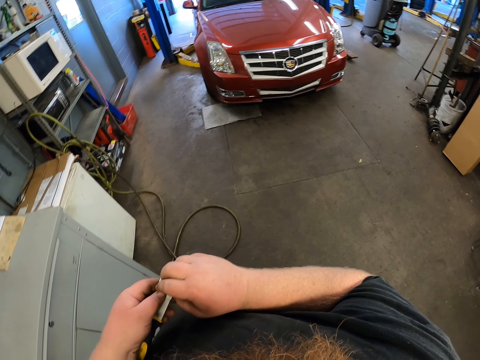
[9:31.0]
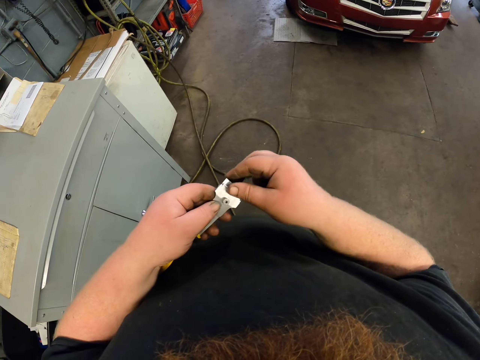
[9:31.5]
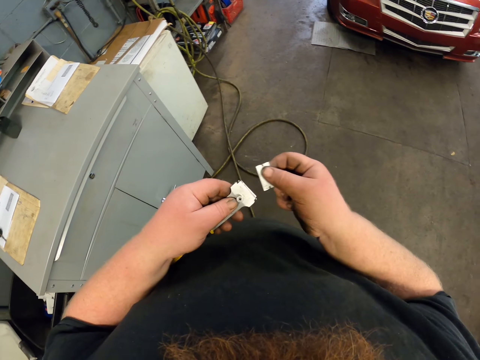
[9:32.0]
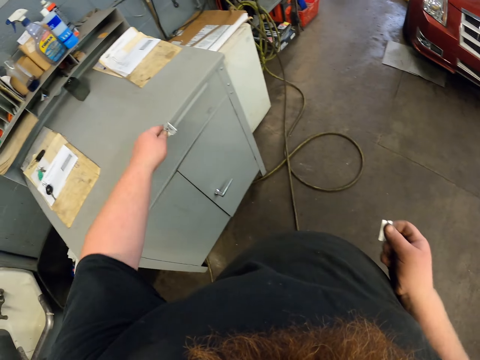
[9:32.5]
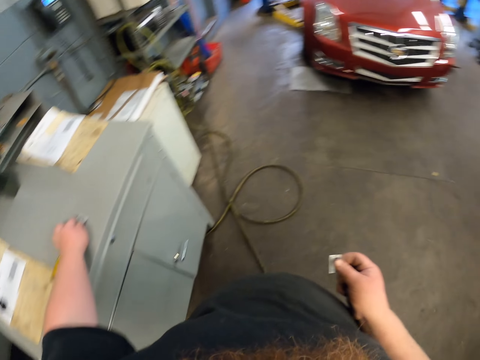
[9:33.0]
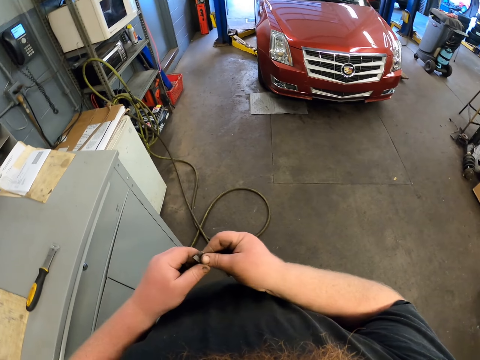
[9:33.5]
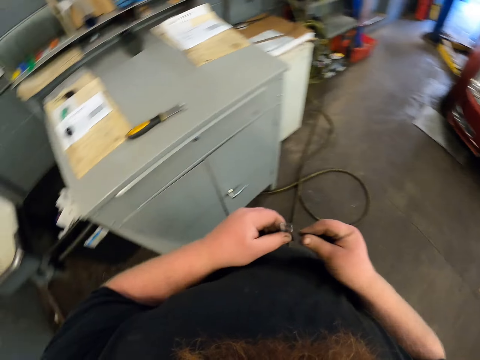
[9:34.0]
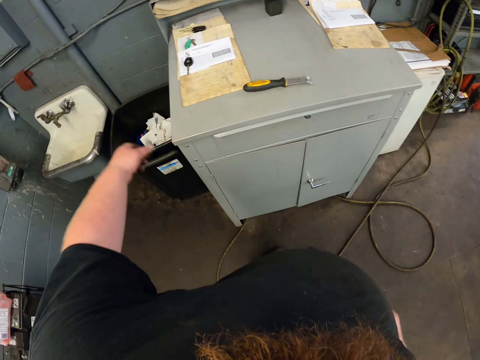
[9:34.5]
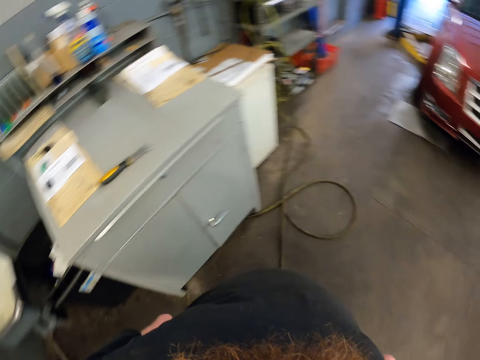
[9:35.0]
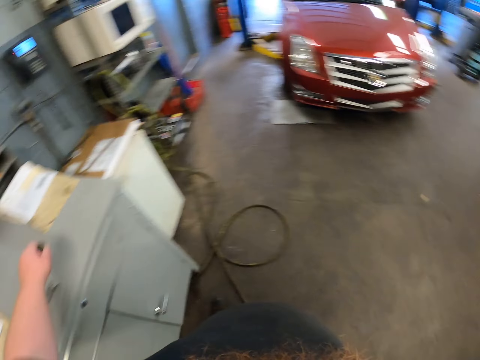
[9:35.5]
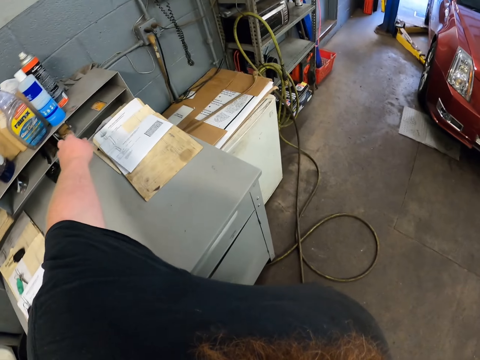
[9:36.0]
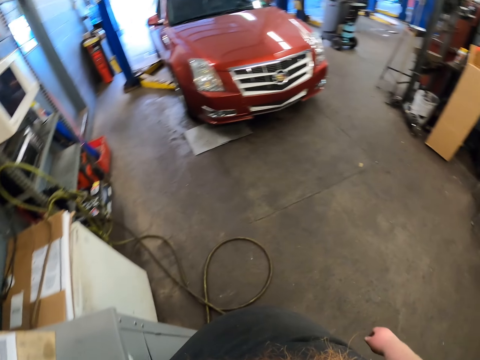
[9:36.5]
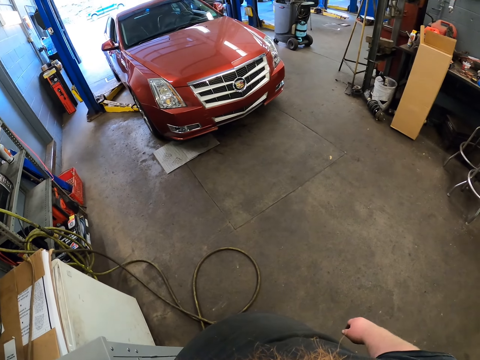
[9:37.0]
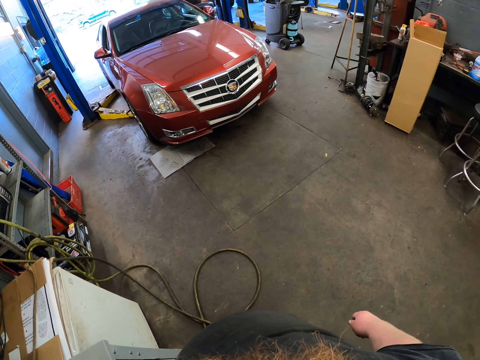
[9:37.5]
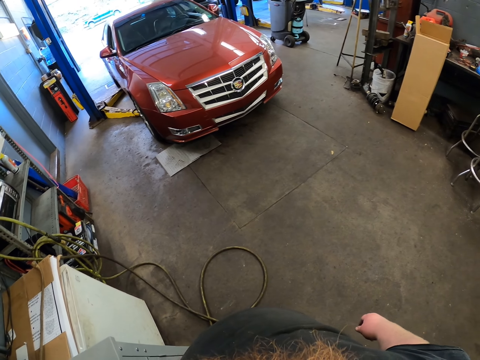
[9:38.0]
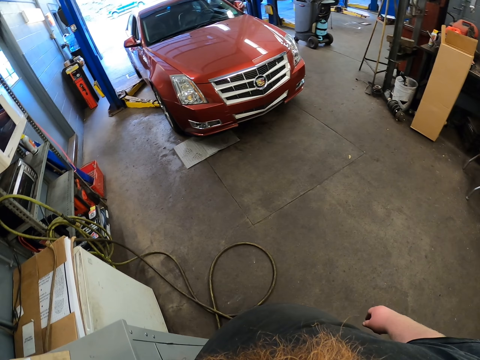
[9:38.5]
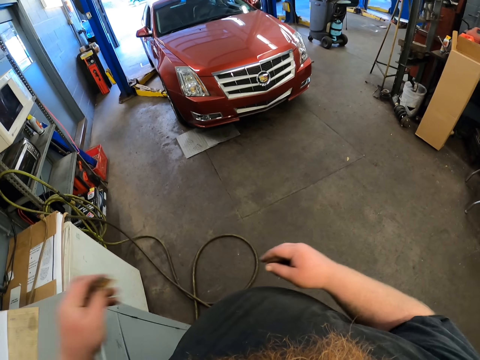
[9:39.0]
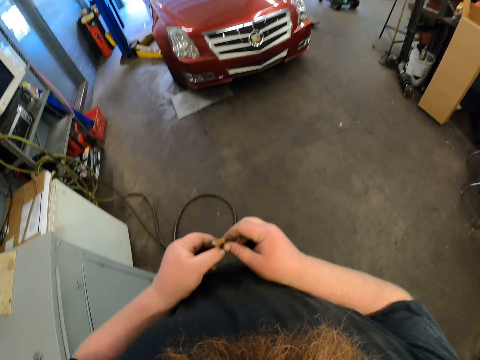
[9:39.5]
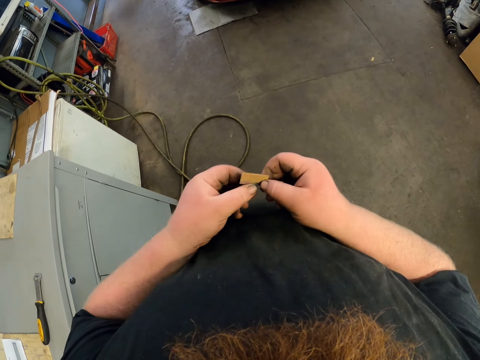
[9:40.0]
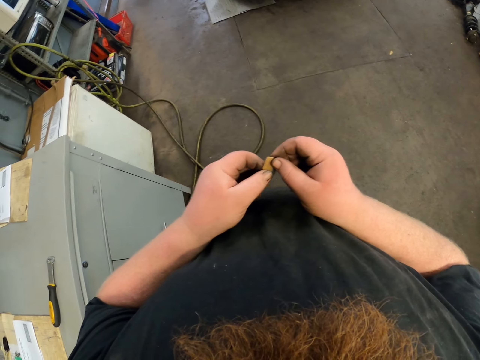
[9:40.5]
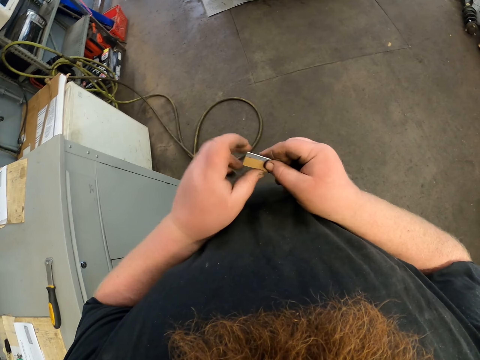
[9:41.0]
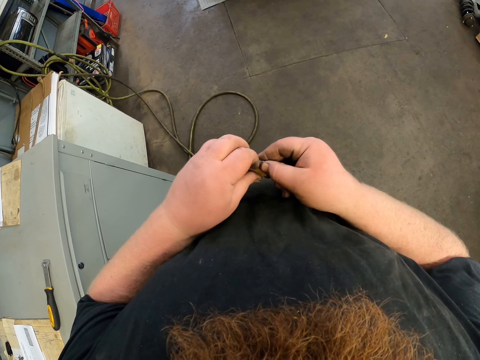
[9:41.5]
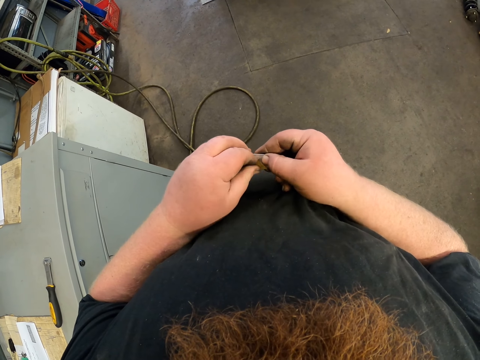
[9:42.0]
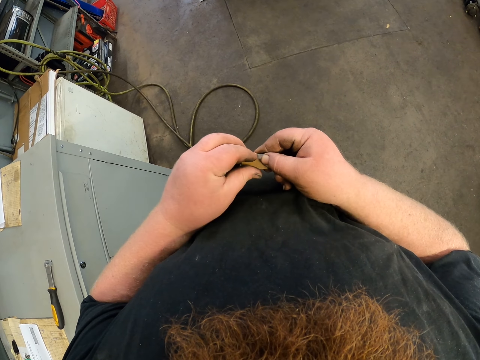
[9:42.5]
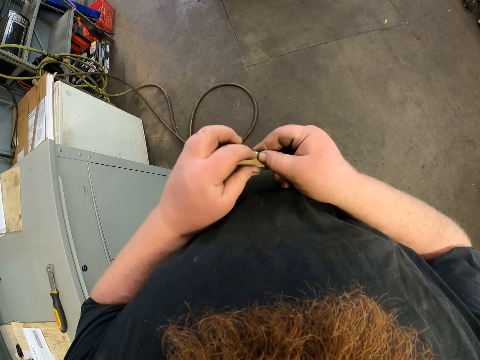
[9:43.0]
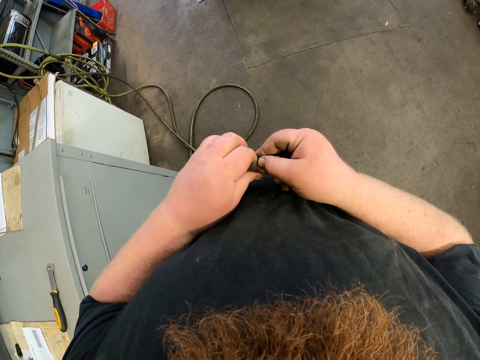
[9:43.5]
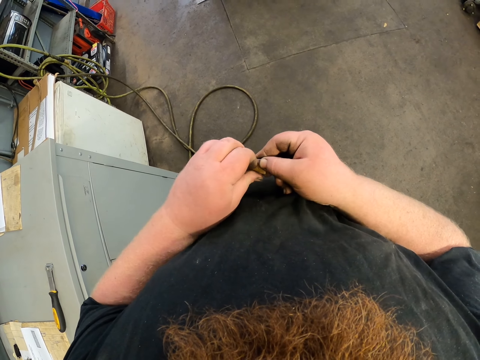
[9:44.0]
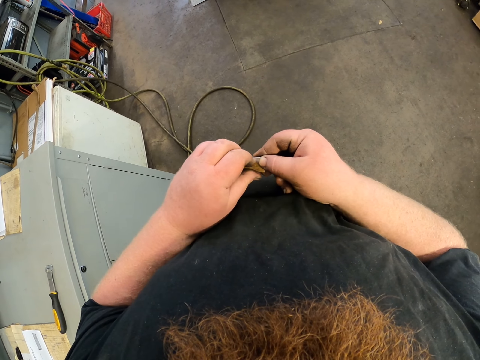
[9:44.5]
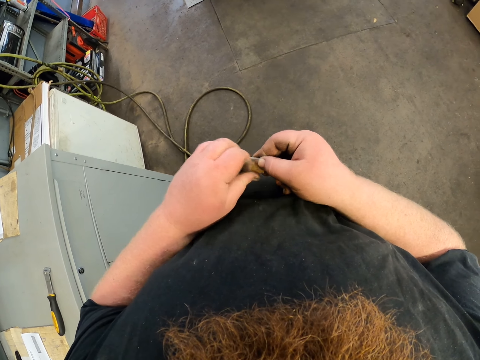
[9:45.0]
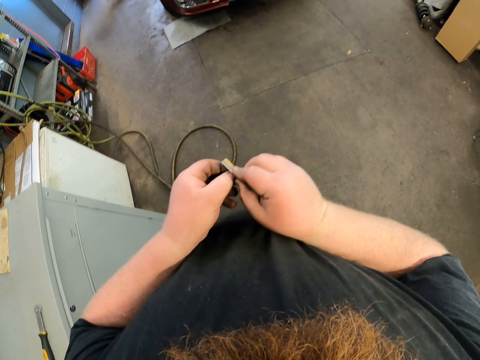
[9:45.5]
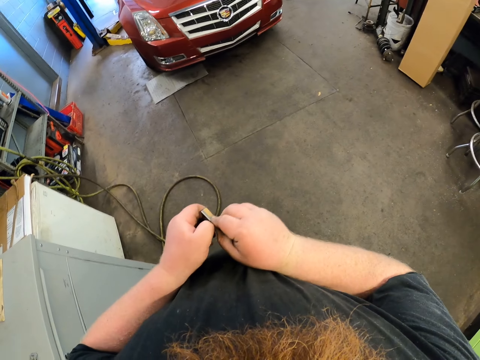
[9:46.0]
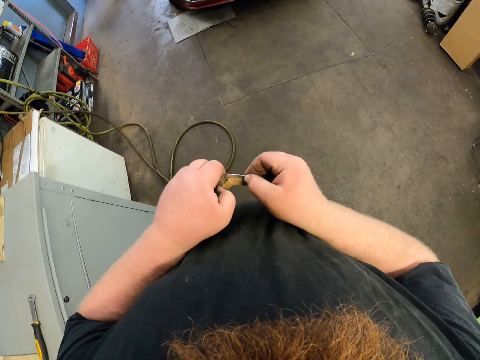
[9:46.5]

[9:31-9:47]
The camera wearer puts the scrapper on the tool table. They remove a razor or blade, throw the blade into the trash can, and pick up a blade on the tool cabinet. They unwrap the blade.

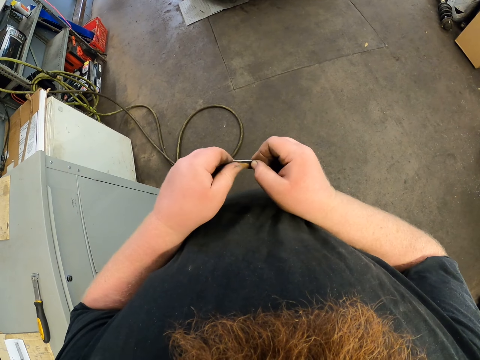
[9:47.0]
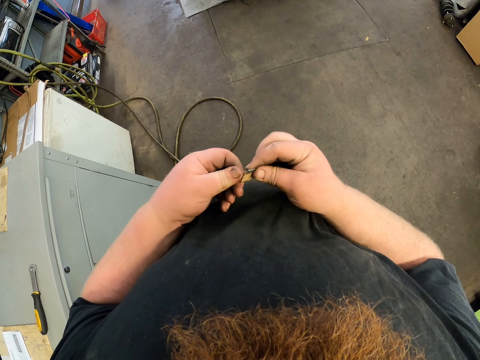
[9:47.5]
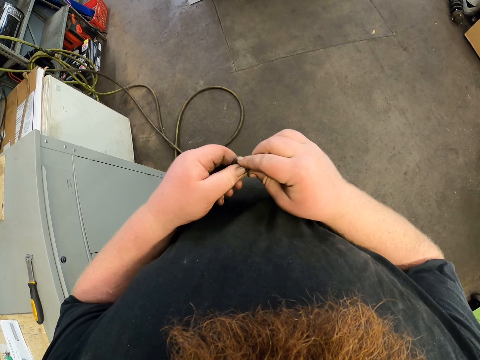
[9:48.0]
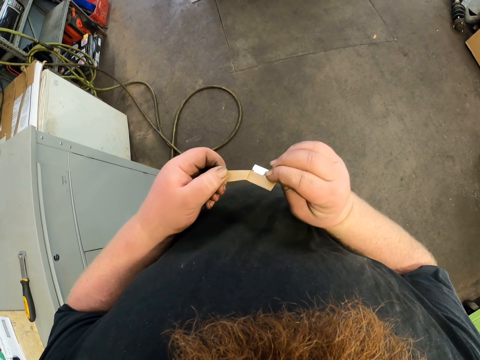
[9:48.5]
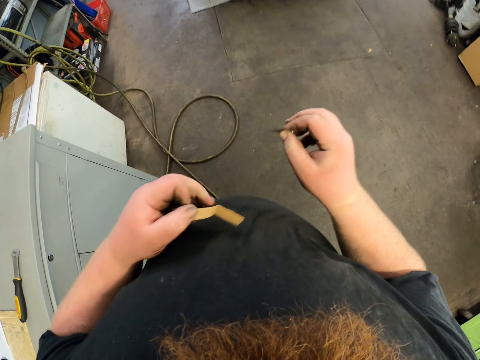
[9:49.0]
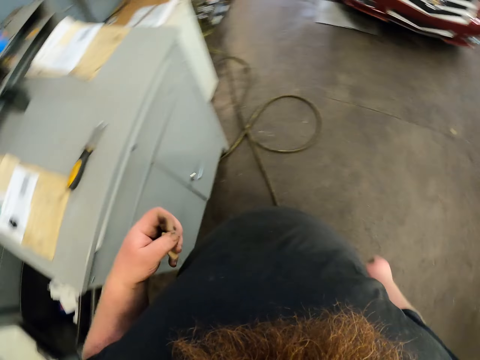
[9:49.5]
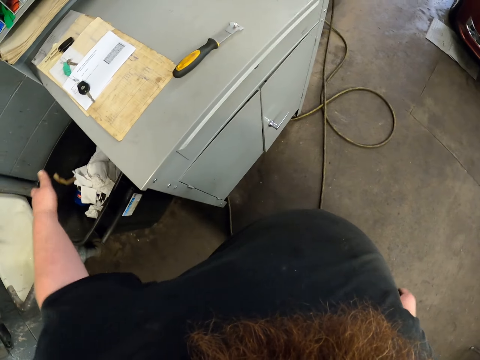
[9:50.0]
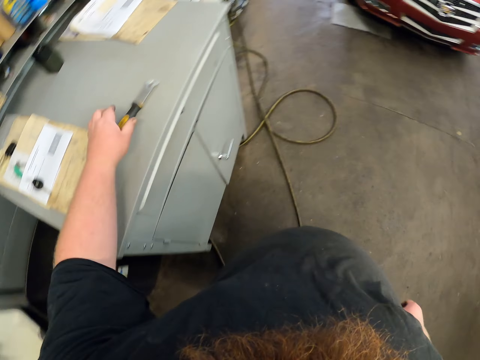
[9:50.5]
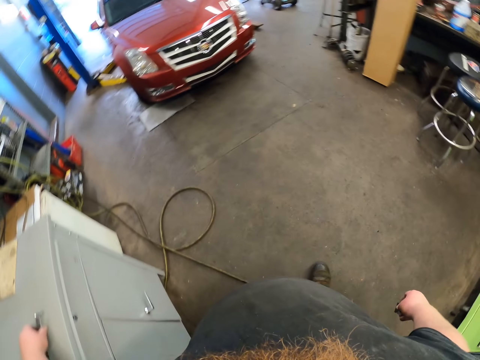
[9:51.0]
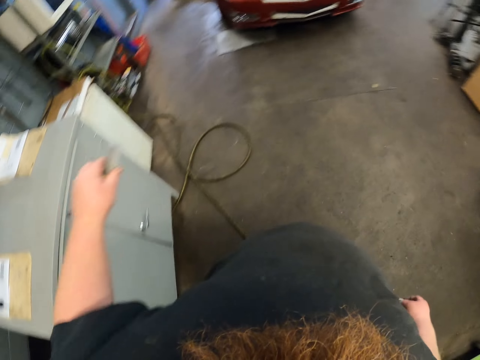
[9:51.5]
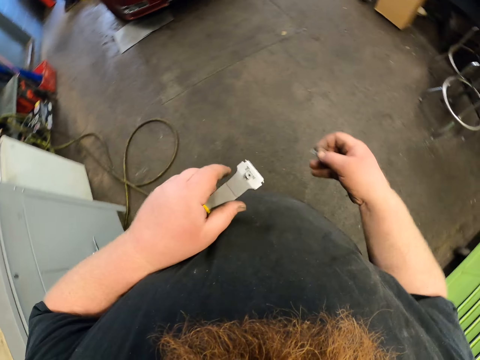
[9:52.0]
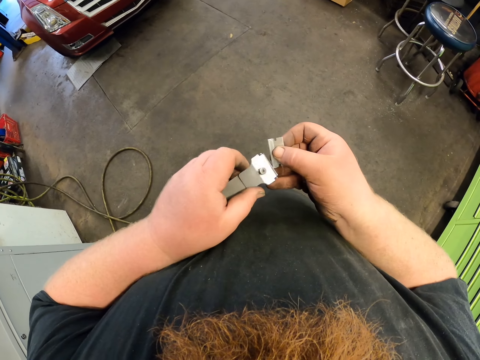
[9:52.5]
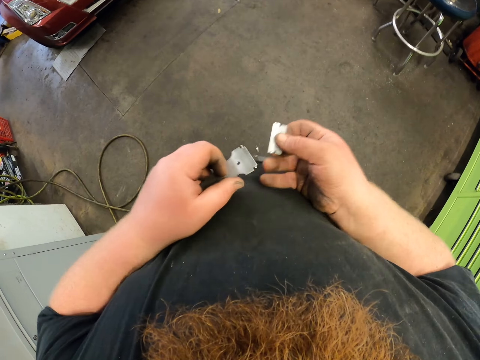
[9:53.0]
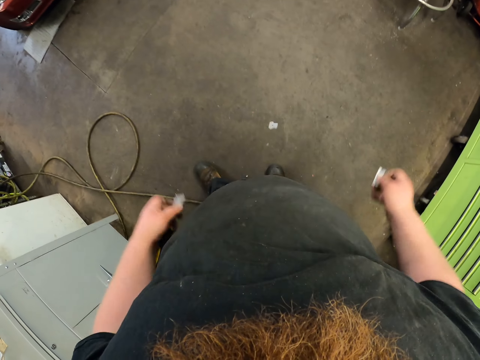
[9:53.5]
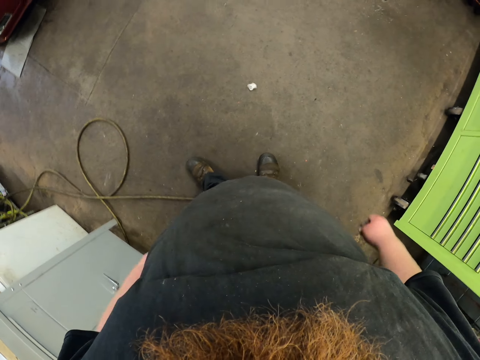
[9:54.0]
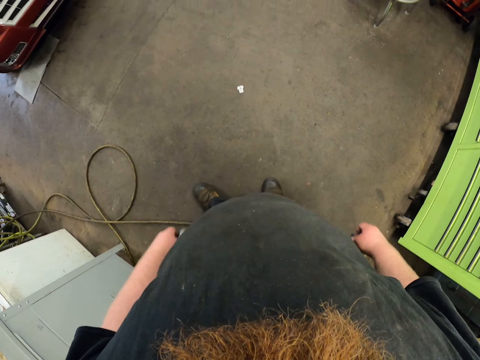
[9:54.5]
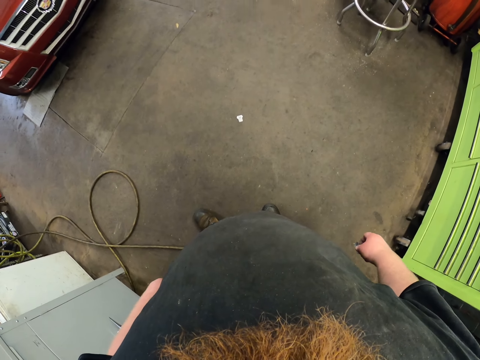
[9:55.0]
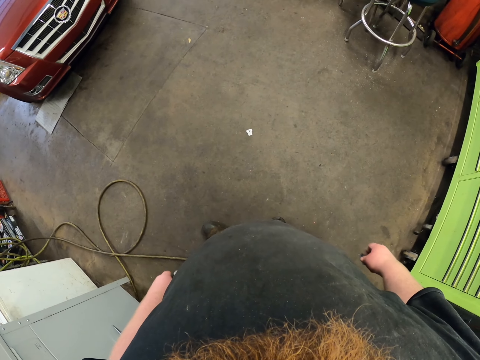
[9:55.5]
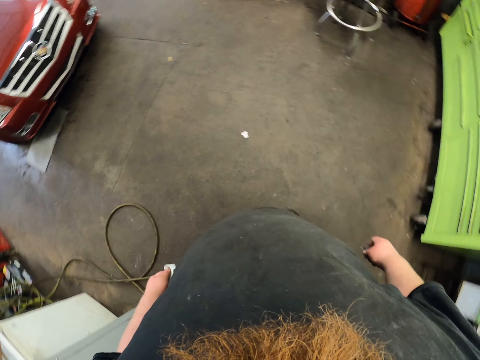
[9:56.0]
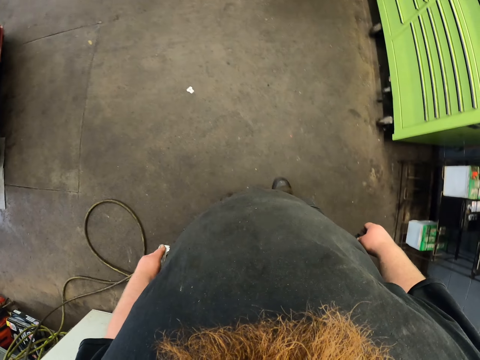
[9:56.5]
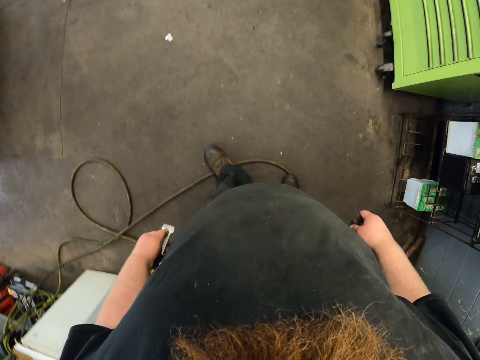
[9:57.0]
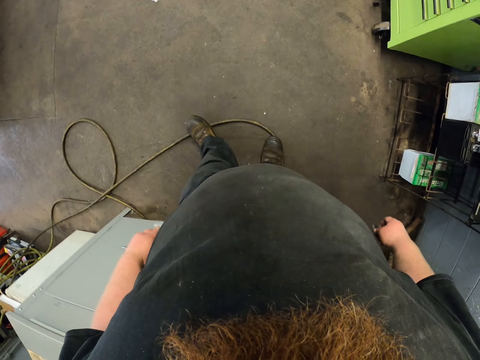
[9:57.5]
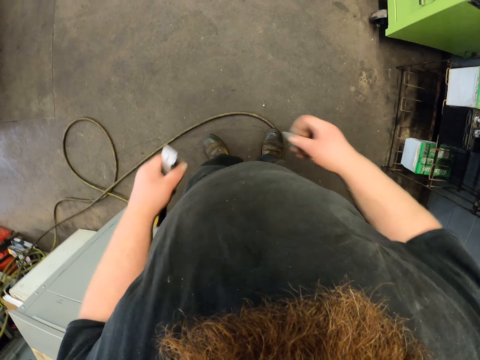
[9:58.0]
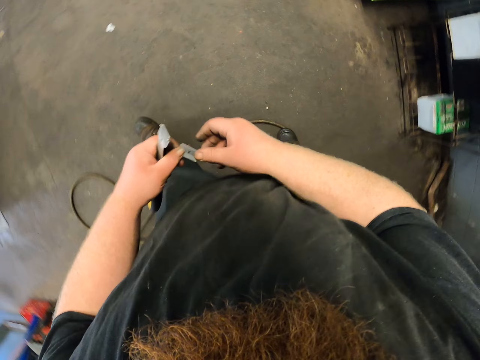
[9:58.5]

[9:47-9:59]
The camera wearer throws the blade wrapper into the trash can. They pick up the scrapper. They attach the blade to the scrapper. They drop the scrapper pieces on the floor.
